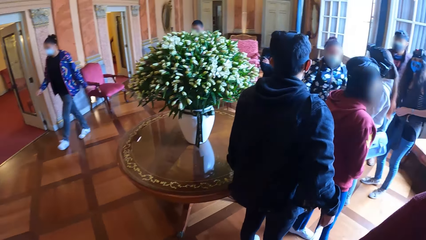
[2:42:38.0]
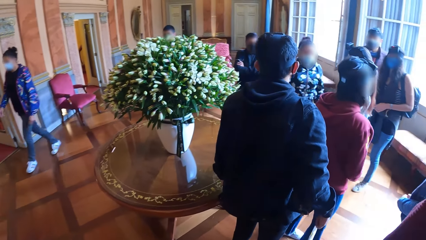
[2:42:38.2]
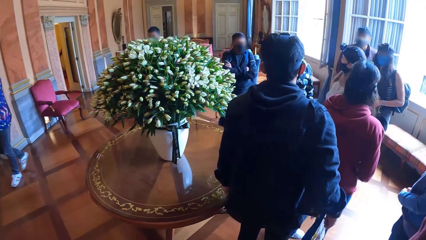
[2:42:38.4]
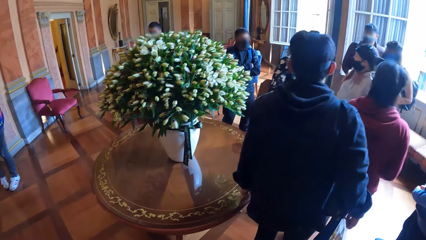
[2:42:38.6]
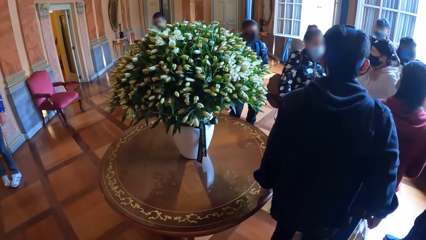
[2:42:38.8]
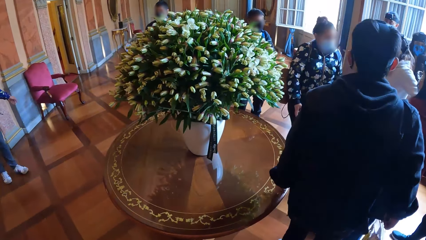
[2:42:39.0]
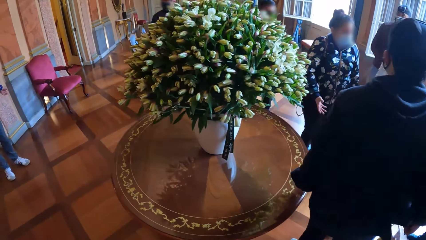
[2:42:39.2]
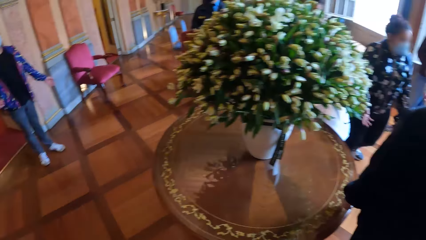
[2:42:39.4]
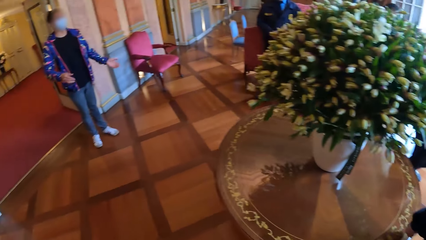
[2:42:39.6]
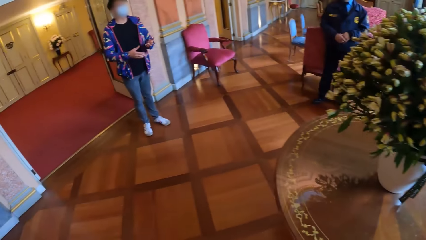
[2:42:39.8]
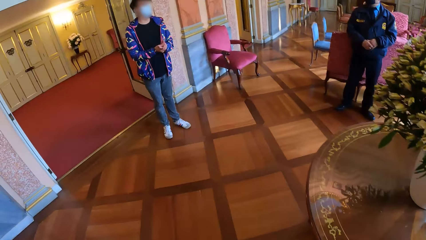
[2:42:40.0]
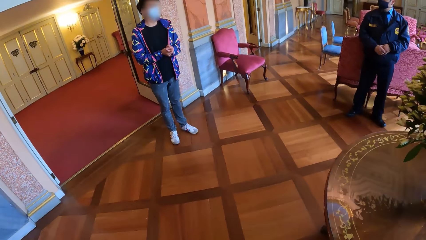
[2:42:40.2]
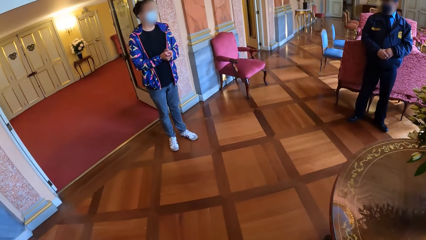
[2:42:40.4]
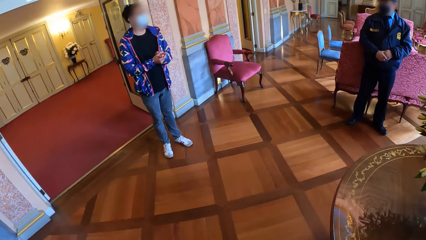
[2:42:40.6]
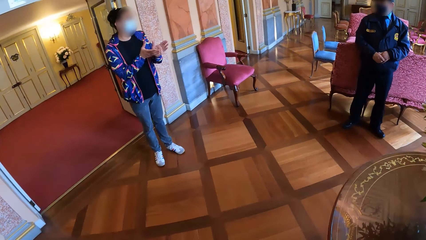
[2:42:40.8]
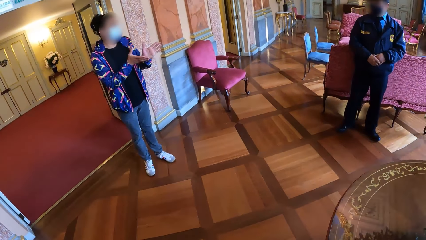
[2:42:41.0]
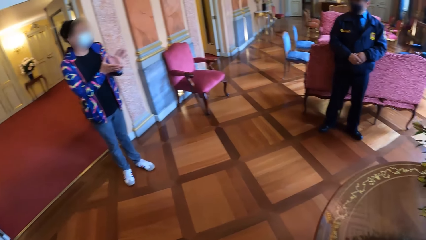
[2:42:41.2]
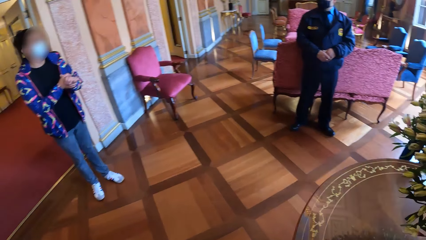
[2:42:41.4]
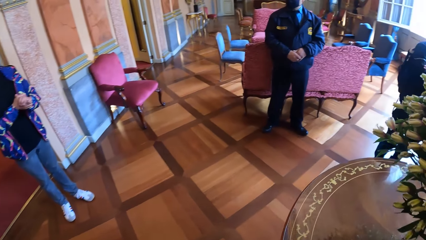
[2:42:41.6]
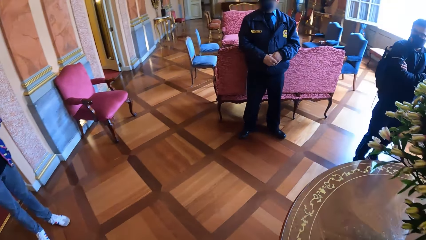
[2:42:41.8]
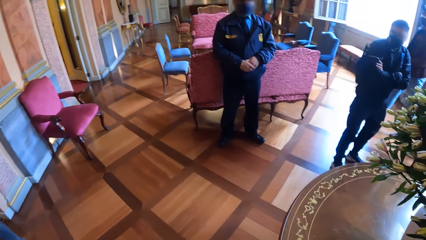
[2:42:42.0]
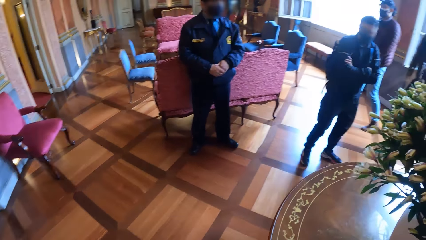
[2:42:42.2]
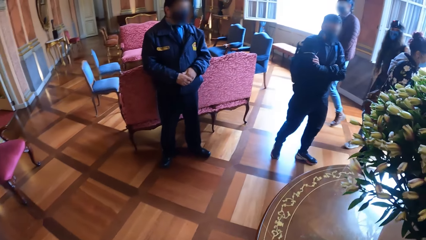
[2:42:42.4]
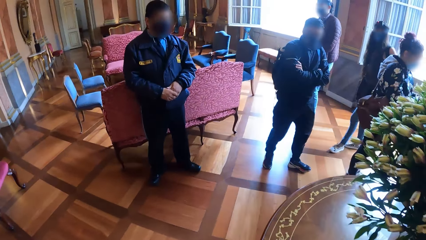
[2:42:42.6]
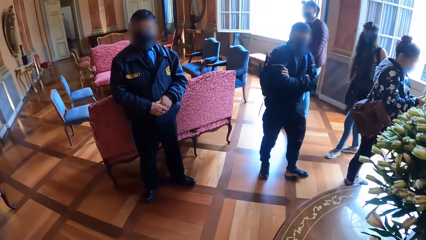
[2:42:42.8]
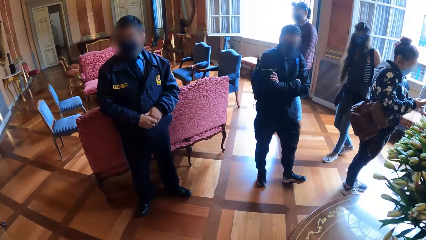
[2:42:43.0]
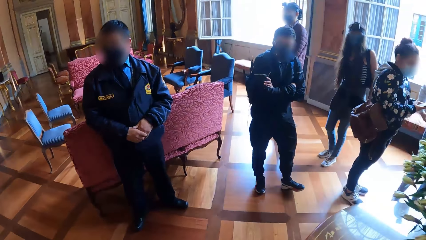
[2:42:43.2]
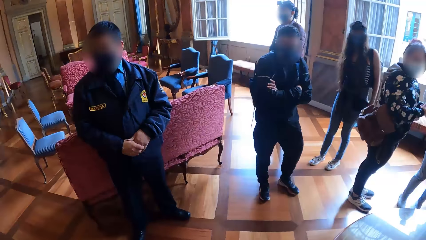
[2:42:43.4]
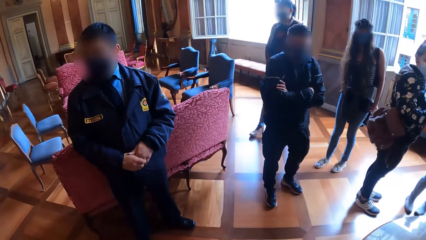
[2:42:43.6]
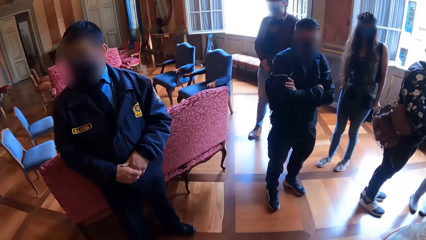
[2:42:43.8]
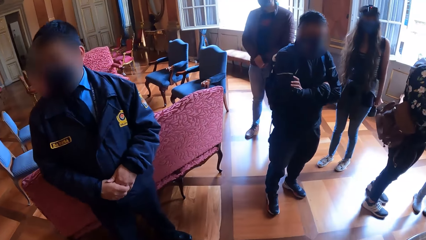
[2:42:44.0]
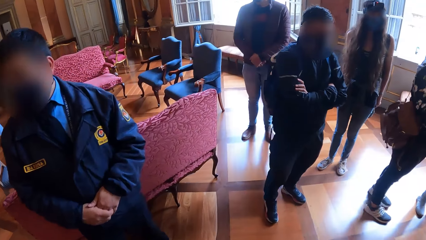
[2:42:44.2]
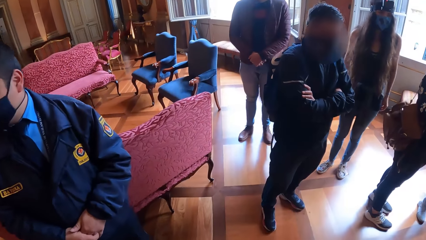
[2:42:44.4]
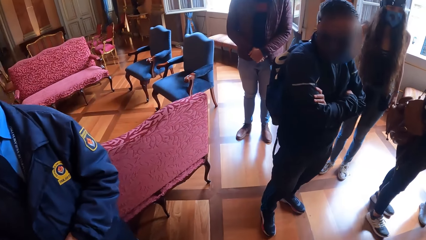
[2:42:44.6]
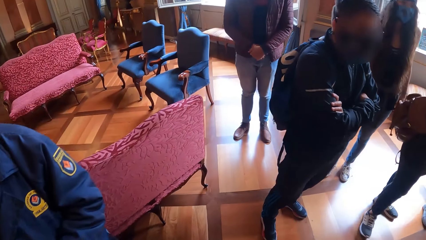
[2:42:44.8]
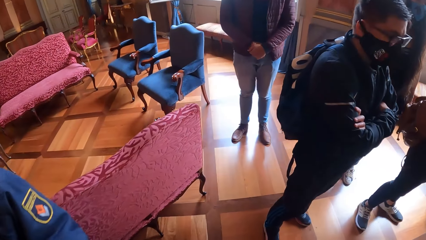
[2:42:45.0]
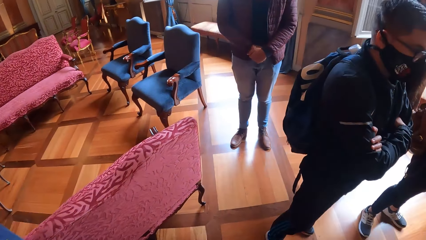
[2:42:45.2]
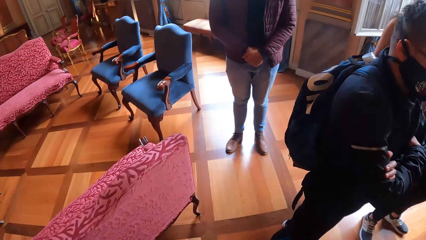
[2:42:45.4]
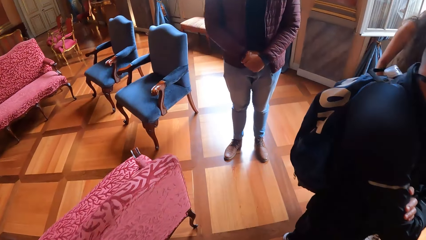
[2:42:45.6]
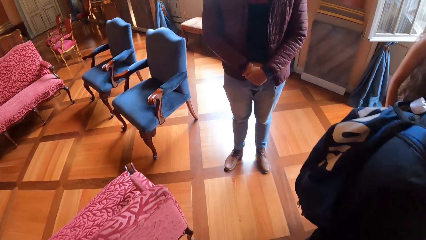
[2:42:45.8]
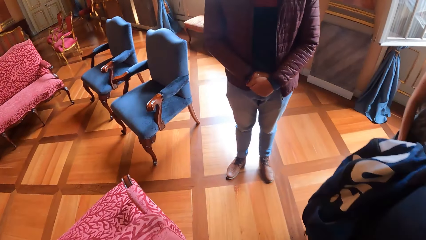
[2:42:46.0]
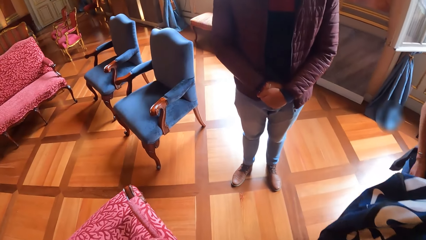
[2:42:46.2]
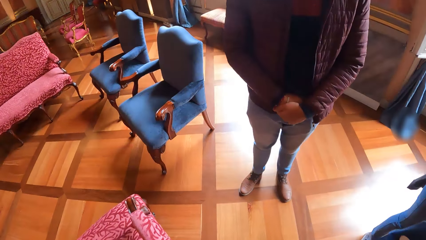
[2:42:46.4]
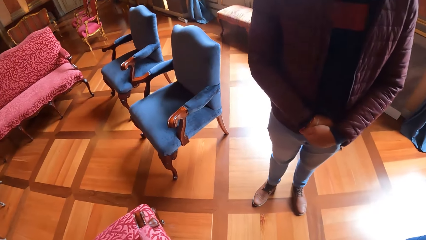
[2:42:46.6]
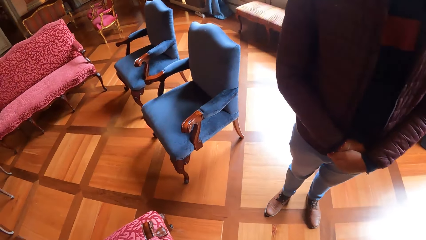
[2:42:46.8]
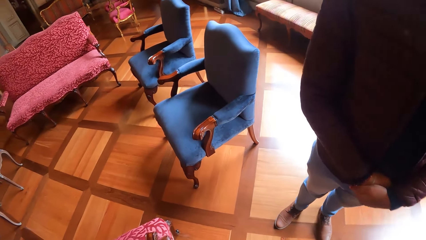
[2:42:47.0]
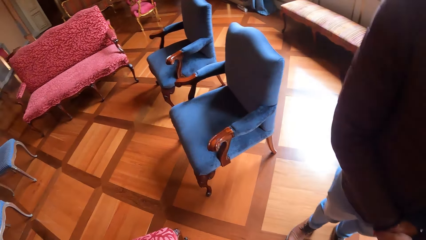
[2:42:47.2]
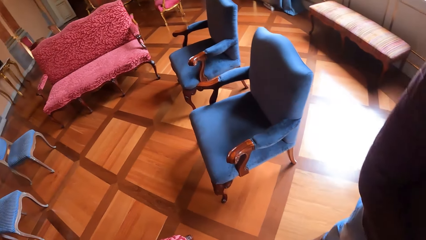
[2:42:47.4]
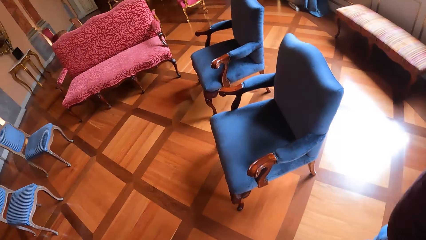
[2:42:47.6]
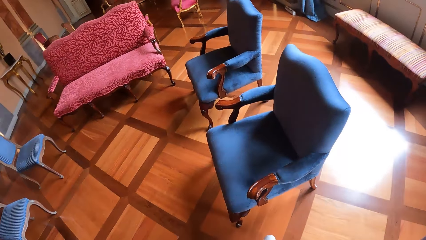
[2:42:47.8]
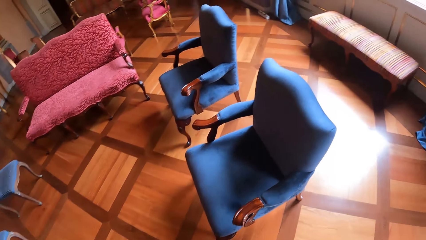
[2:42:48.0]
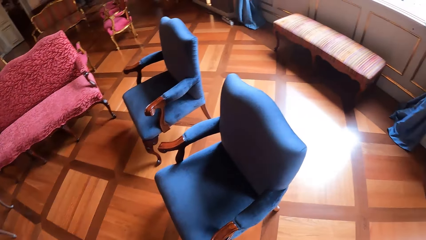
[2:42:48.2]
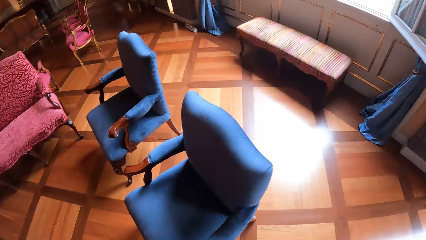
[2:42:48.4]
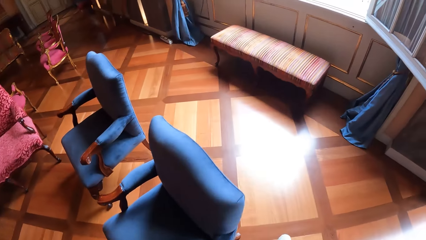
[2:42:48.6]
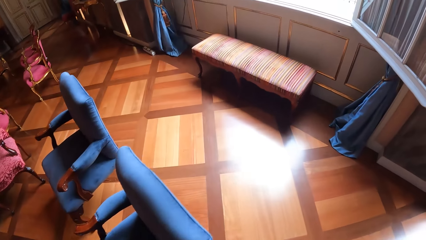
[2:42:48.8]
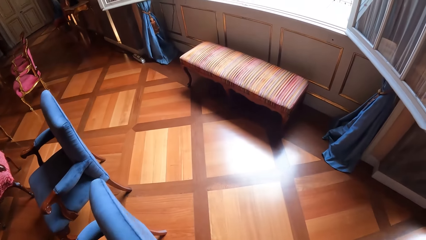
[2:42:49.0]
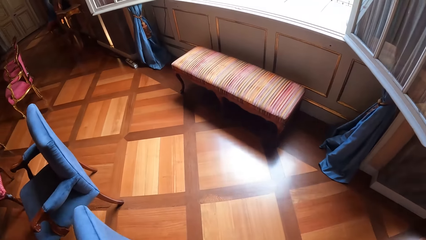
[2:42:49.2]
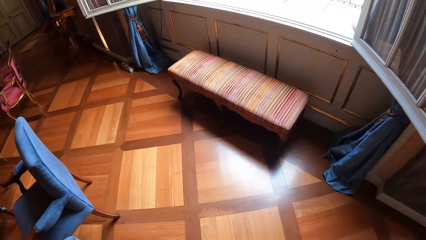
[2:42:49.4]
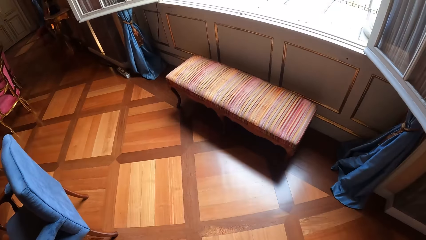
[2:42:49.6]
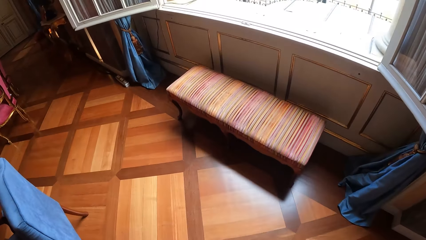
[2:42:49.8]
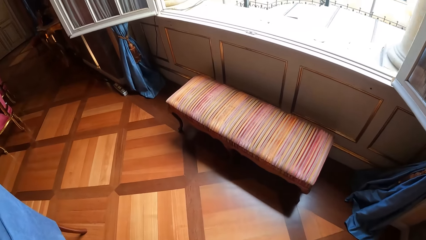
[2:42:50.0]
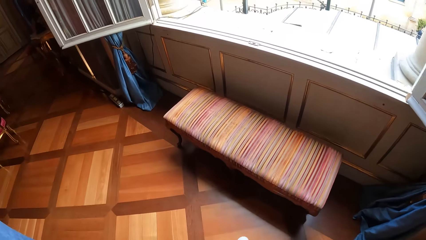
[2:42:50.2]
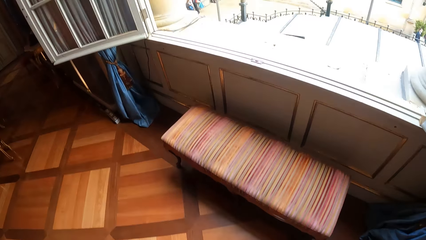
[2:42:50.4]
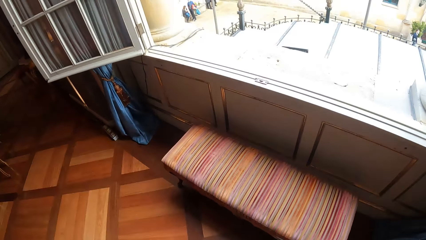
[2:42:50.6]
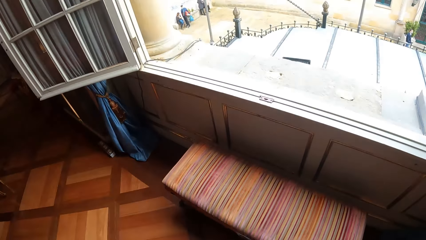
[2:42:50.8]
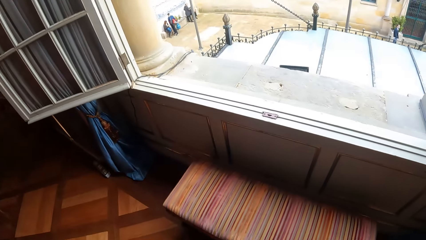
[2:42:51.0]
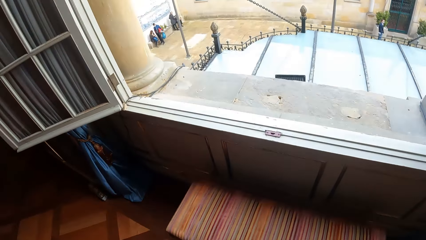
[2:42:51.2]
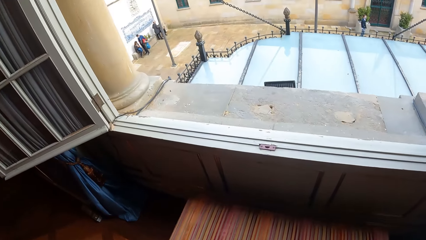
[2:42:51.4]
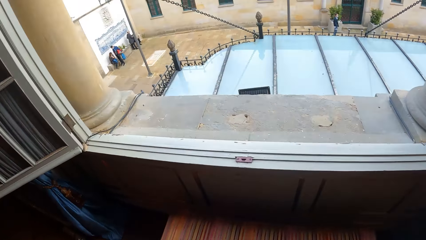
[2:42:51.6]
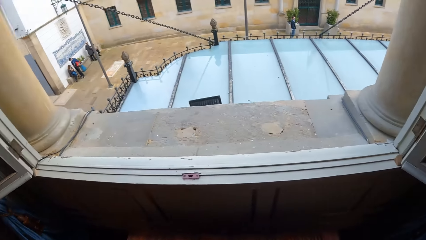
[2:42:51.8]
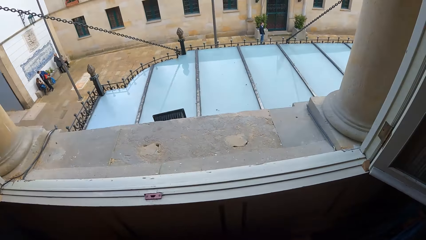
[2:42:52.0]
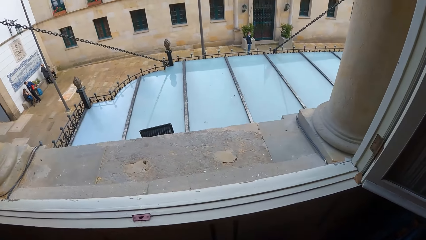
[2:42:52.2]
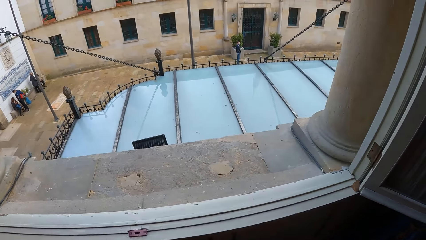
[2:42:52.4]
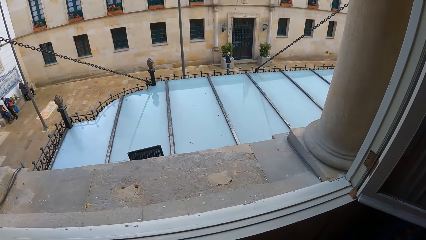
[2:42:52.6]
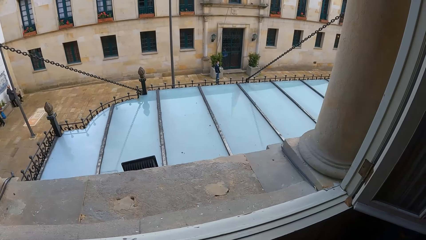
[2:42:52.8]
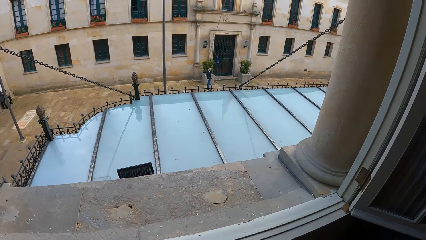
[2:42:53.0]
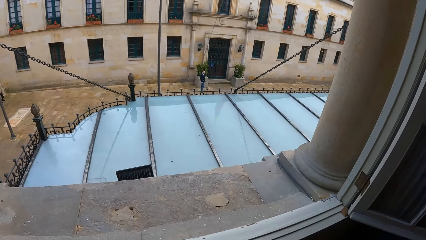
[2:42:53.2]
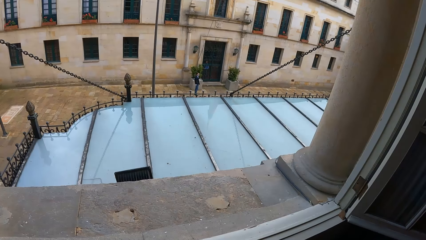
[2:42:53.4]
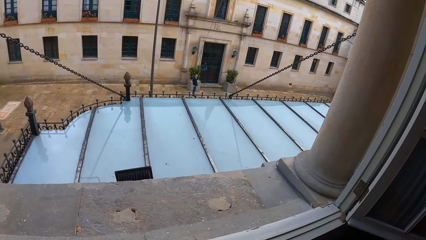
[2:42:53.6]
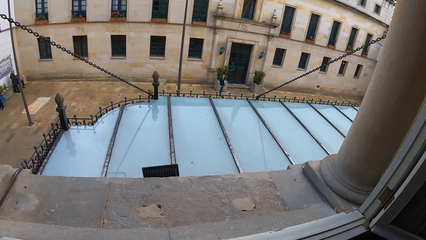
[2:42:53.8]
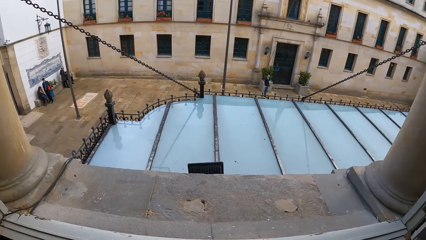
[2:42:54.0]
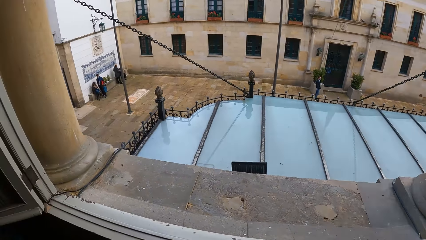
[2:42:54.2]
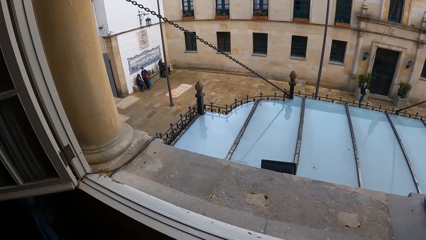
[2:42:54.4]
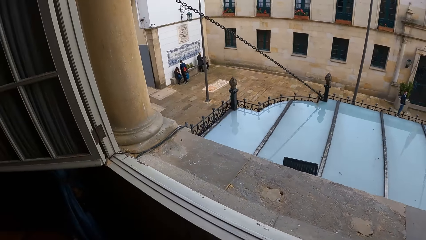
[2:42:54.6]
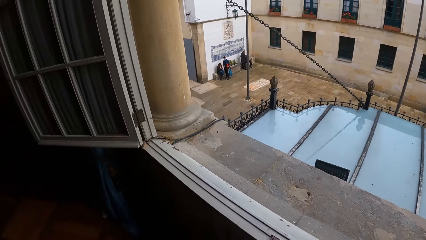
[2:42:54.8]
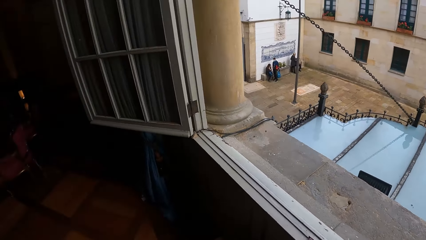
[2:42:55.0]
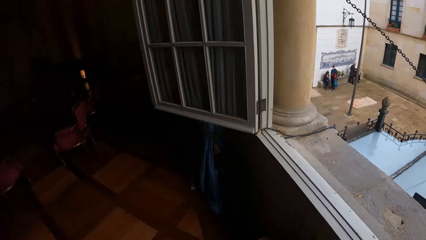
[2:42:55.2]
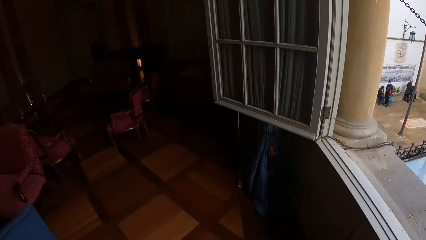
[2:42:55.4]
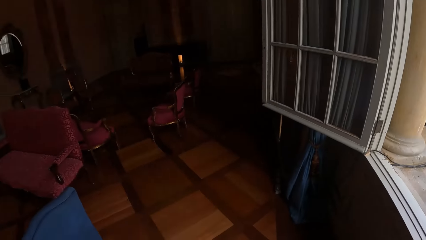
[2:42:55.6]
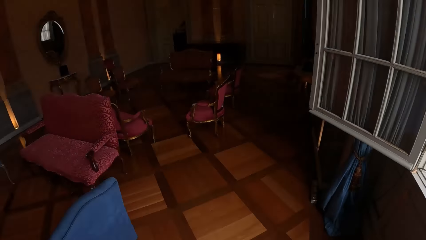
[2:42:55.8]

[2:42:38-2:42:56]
A man interacts with the camera wearer and the group of people. The camera wearer looks through the window.
